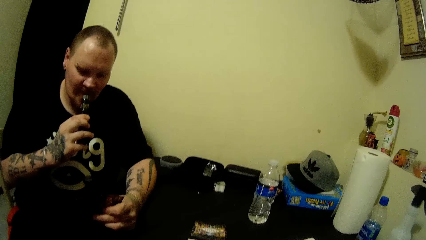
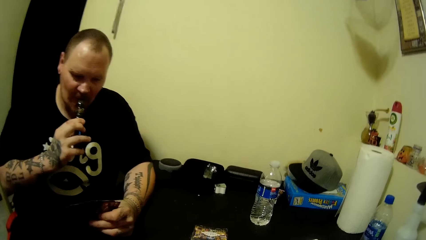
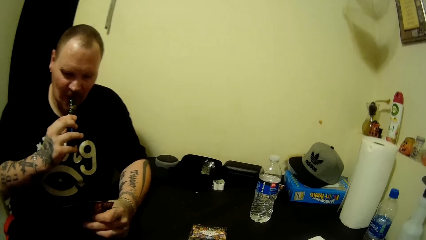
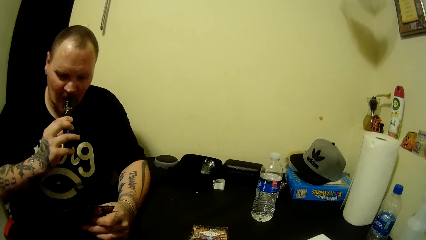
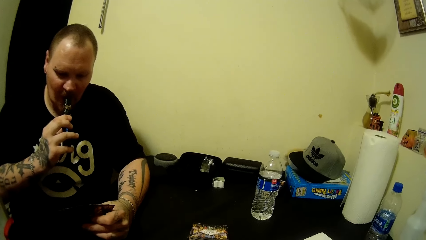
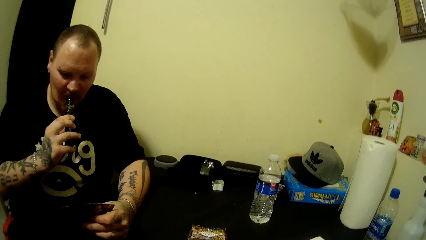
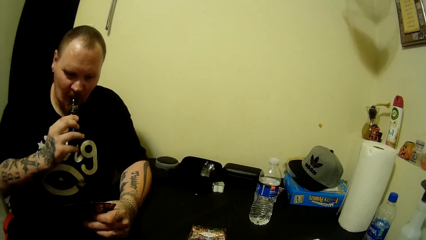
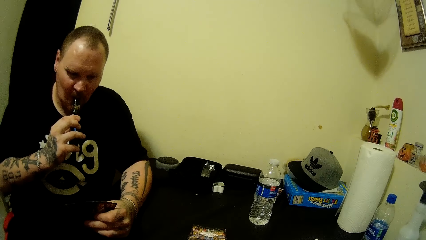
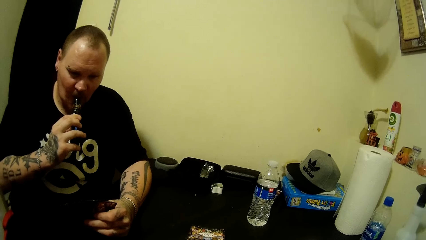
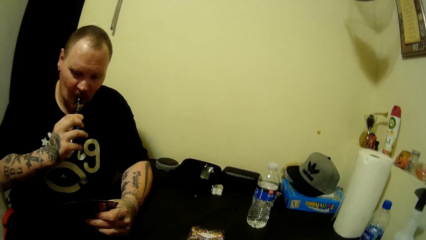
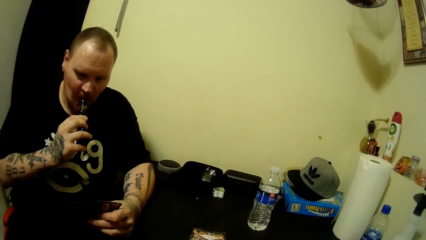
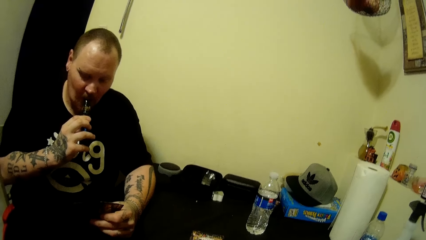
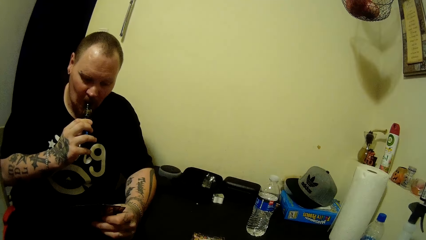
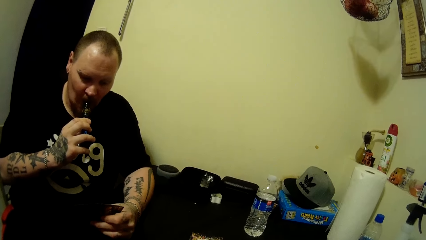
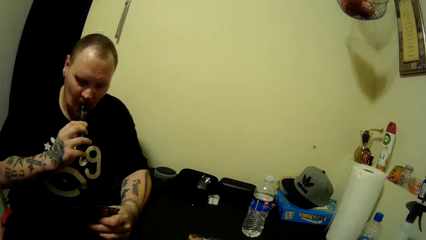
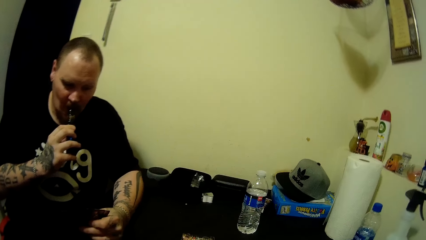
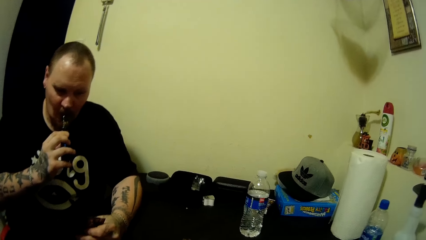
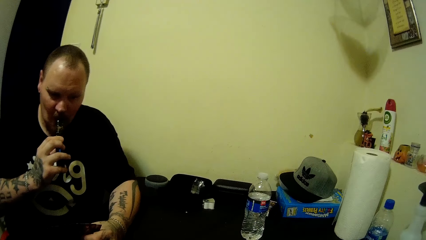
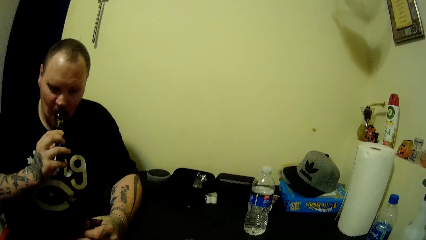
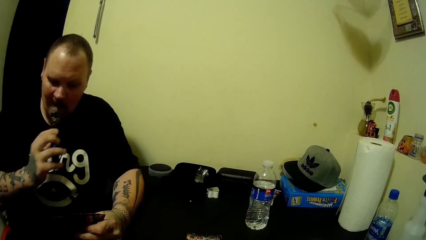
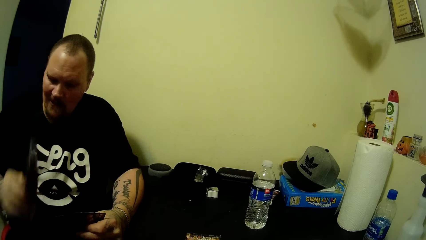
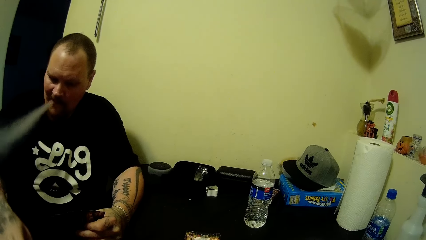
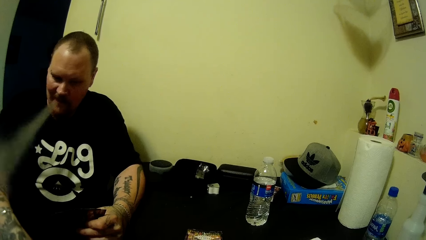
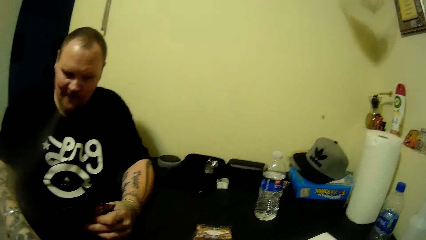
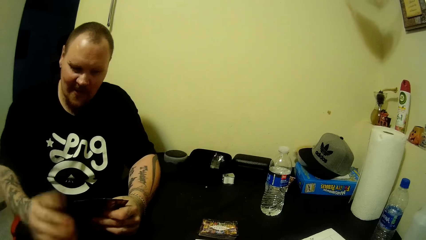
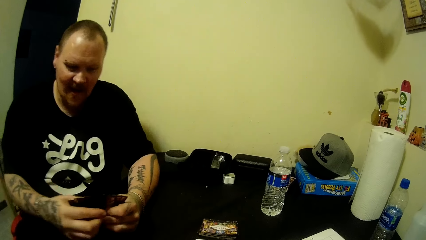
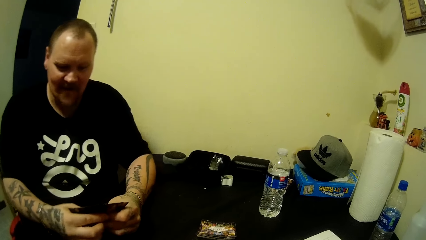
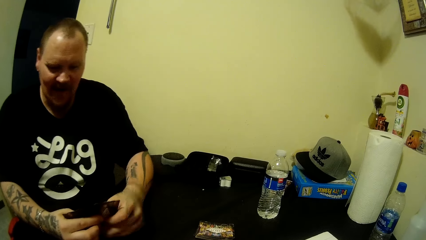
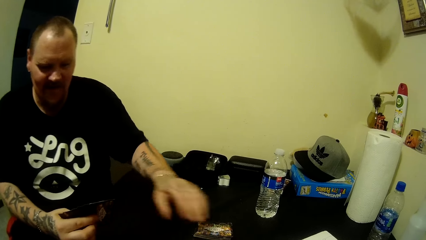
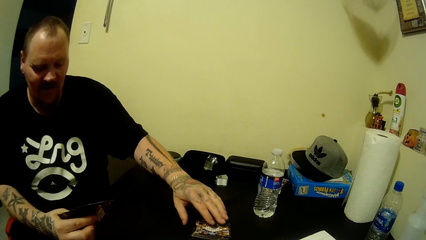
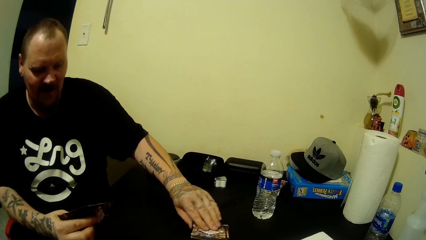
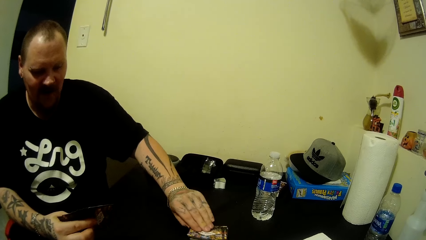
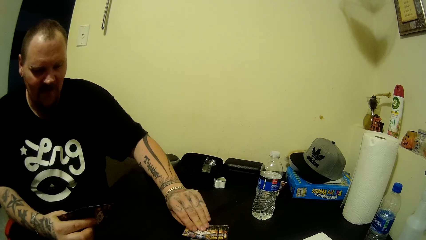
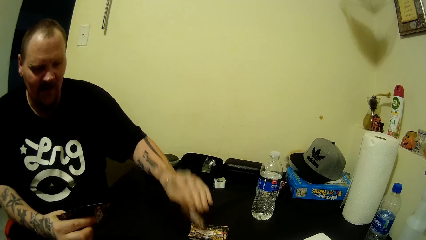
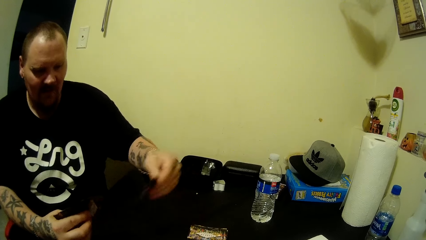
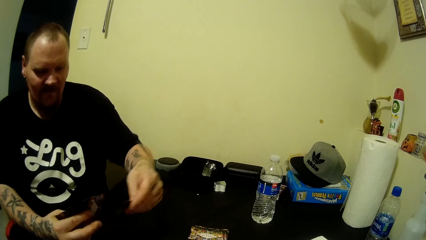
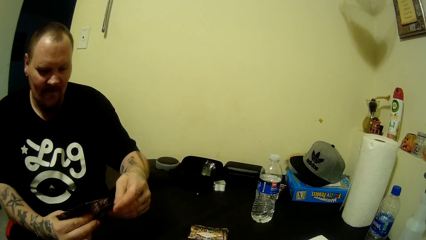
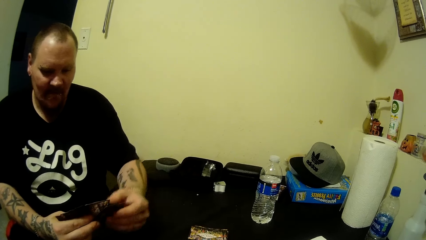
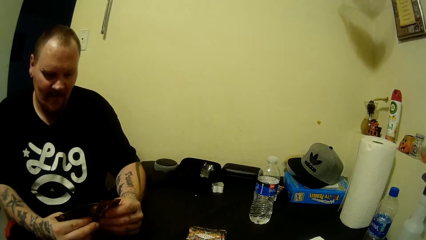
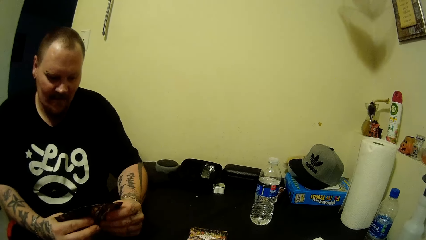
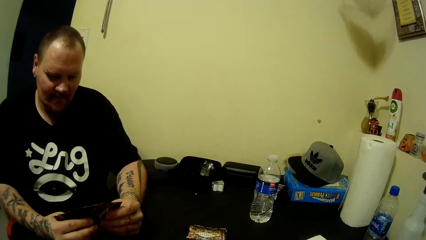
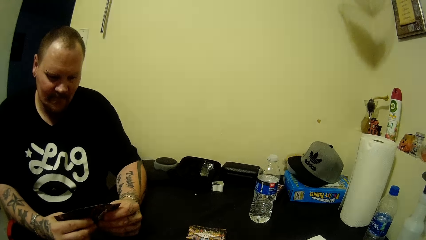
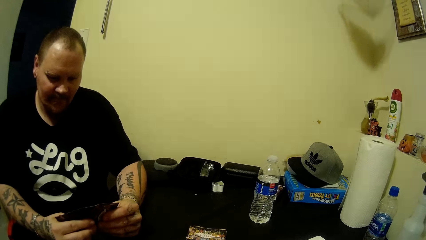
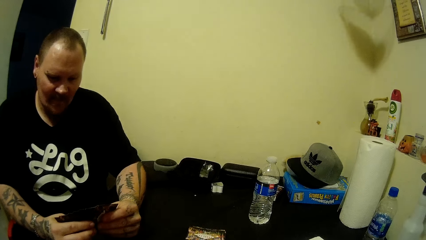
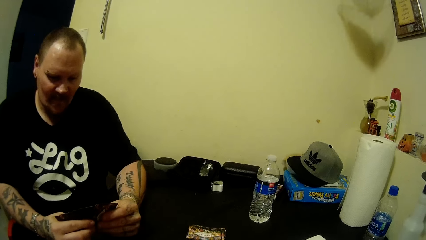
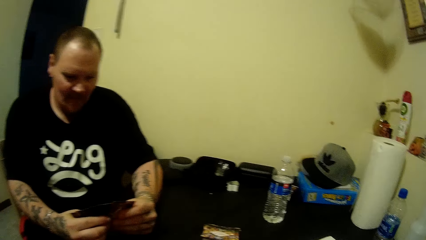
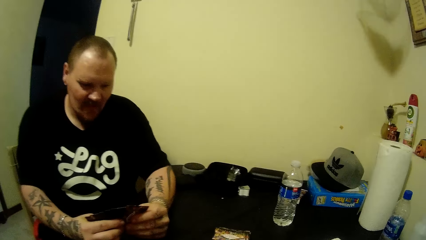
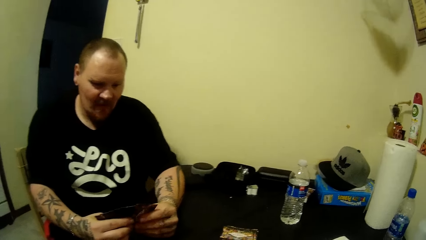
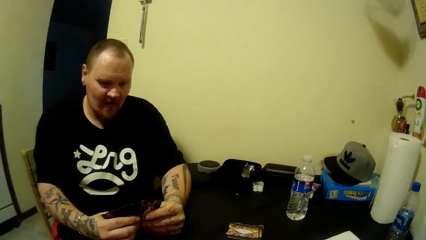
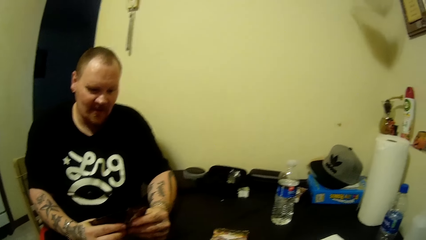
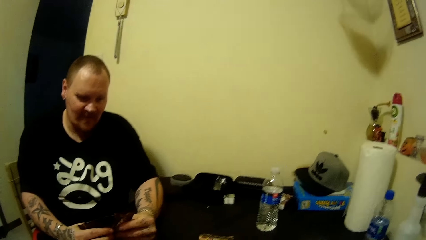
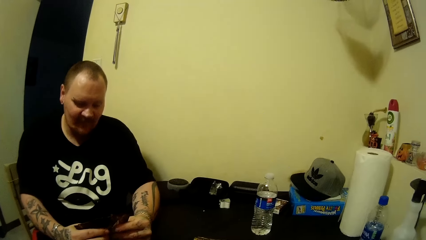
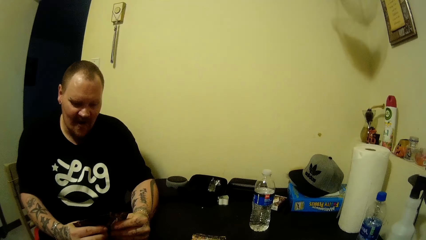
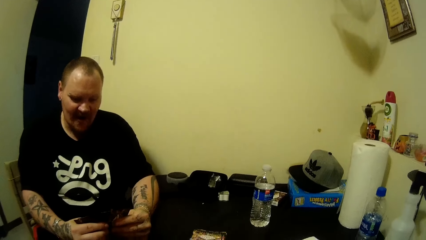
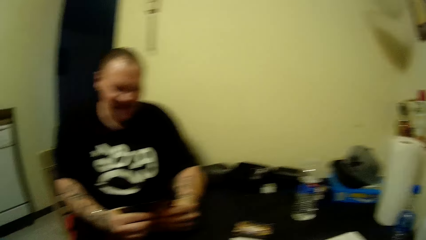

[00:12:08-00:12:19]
The man smokes on the vape pen. The man blows out smoke, places the vape pen on the table with his right hand, and picks up a card from the table with his left hand.

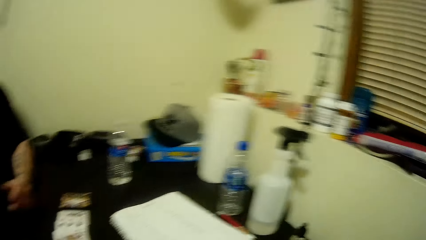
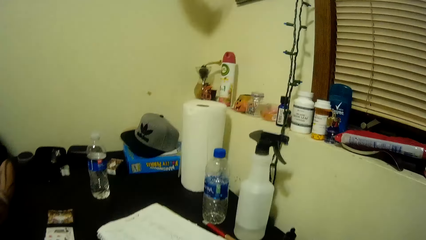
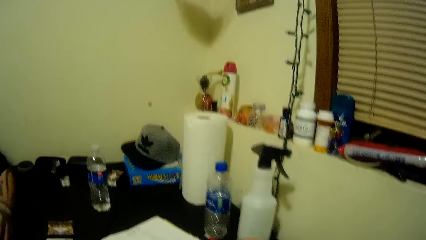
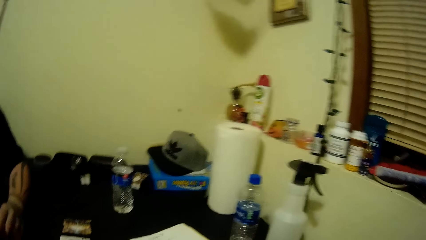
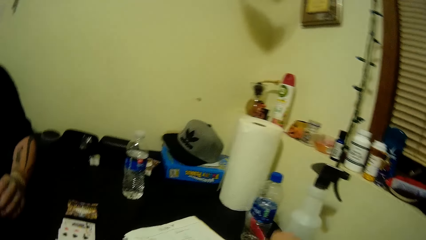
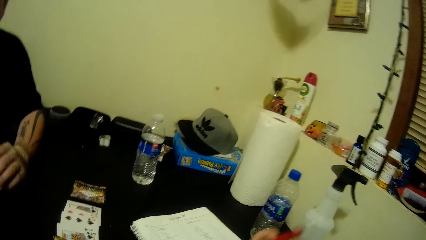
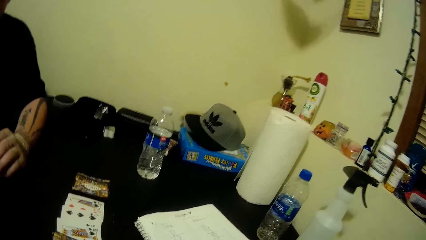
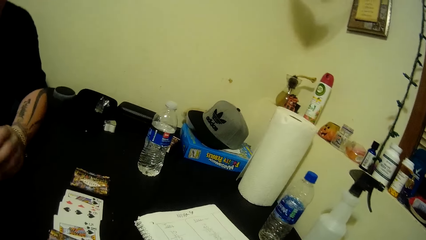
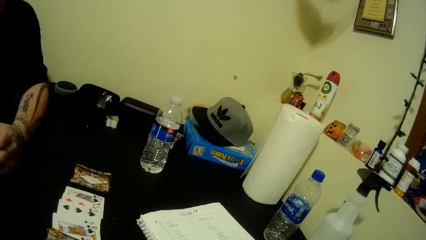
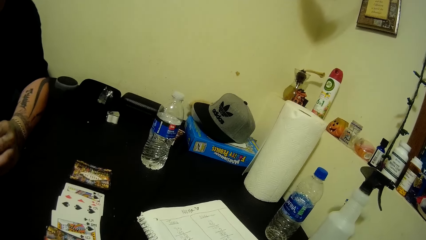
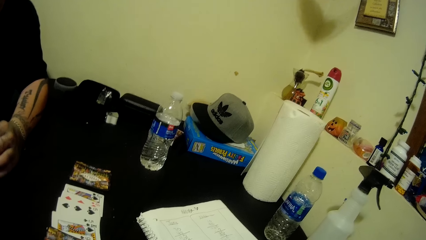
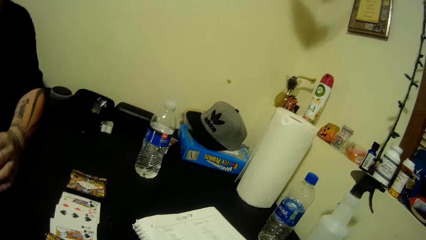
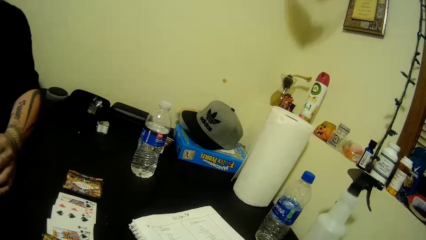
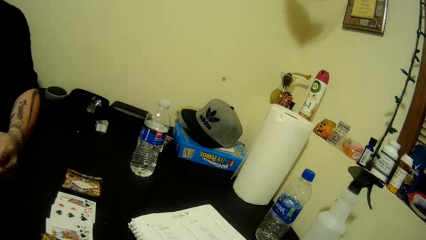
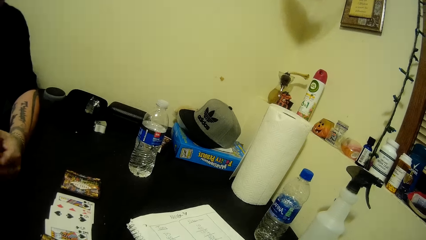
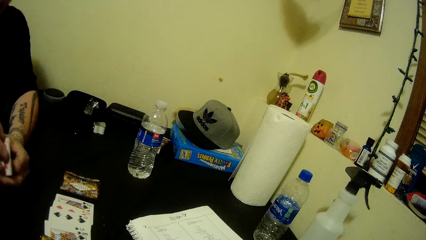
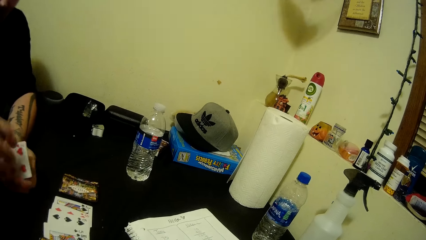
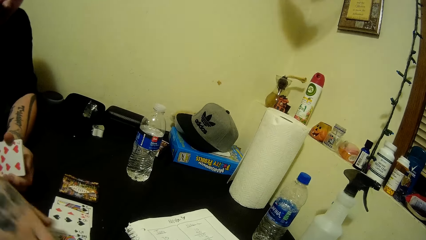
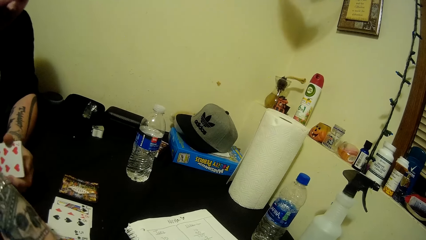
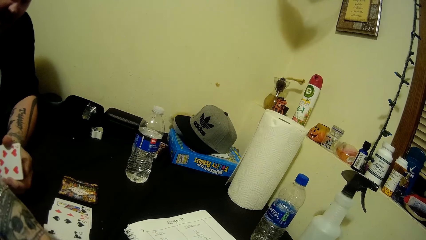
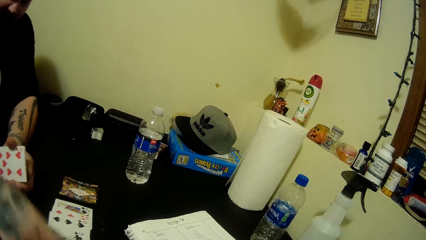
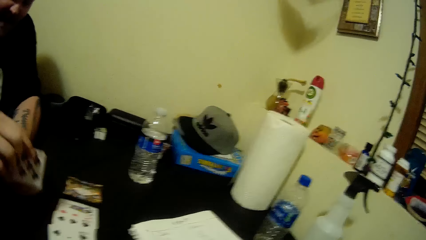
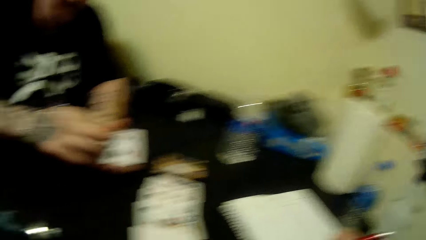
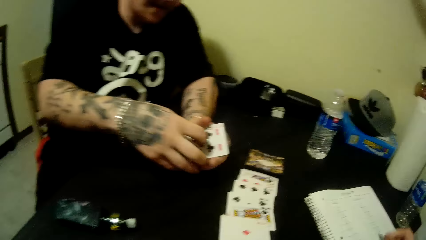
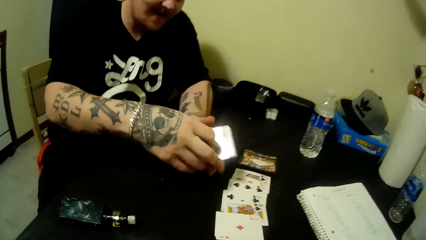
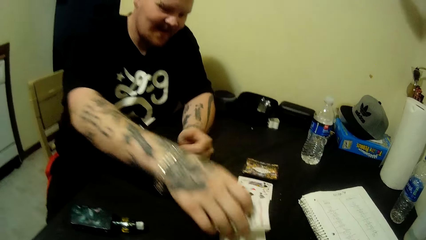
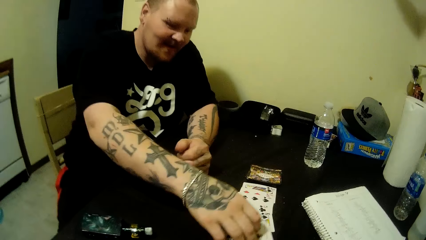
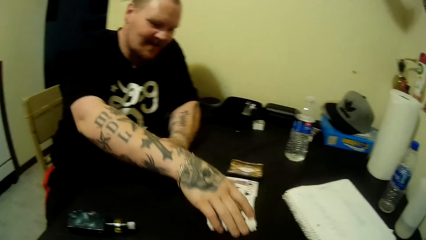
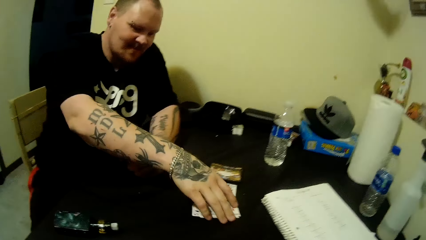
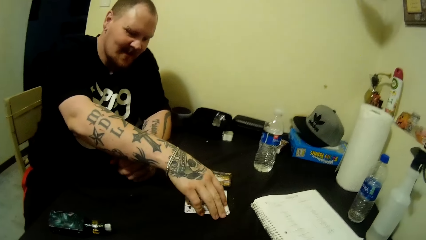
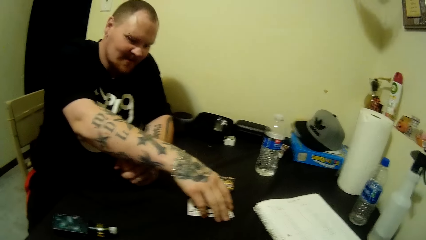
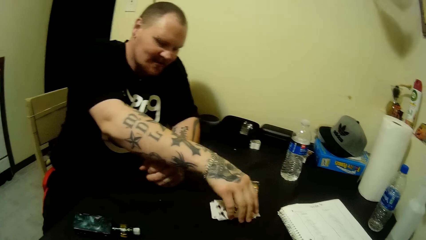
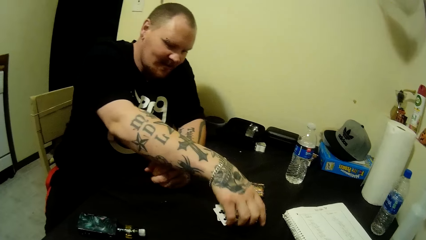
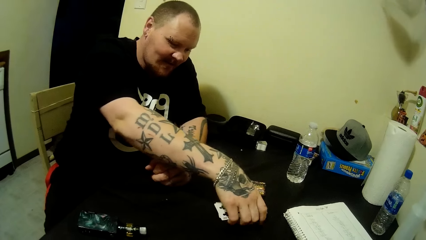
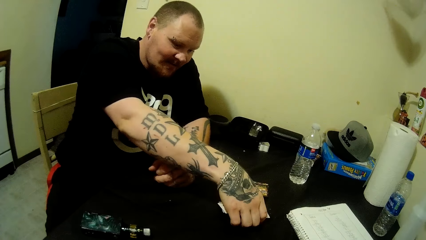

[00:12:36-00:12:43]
The man picks up his cards. The camera wearer picks up a pen. They write on a book. The man picks up cards from the table.
